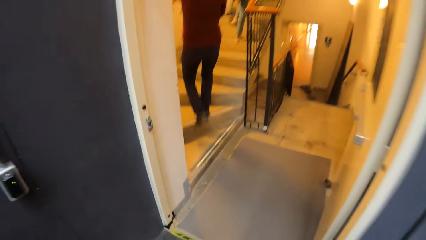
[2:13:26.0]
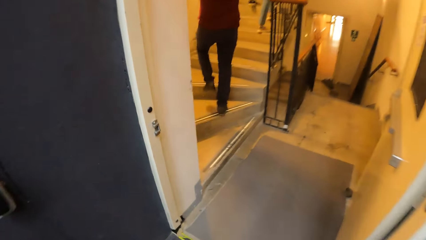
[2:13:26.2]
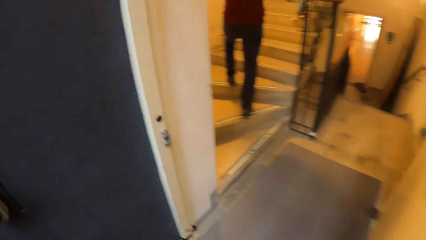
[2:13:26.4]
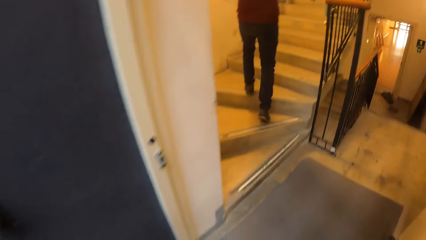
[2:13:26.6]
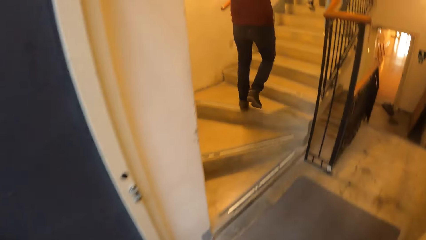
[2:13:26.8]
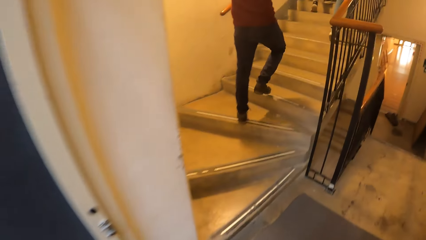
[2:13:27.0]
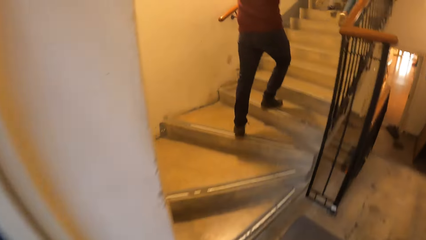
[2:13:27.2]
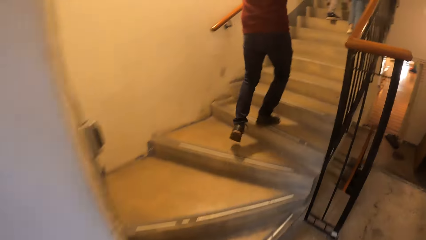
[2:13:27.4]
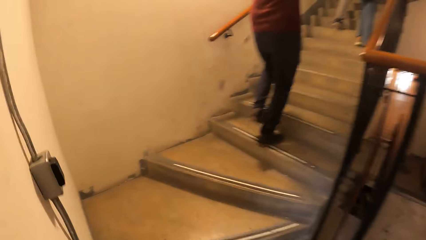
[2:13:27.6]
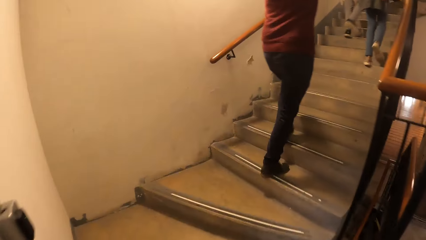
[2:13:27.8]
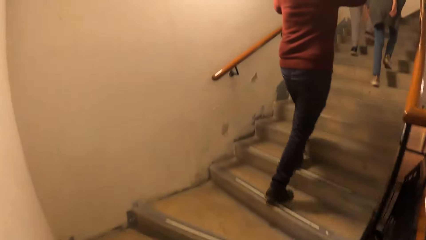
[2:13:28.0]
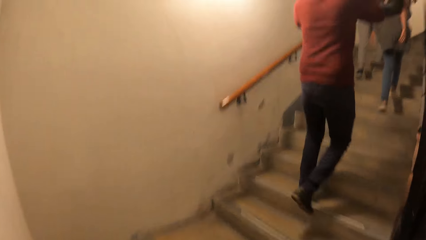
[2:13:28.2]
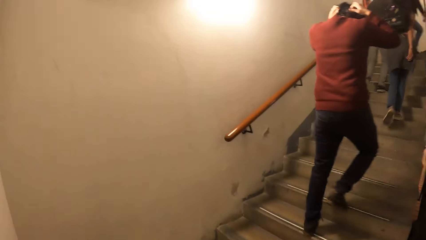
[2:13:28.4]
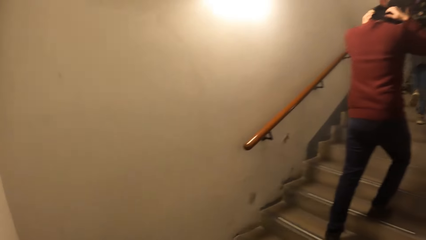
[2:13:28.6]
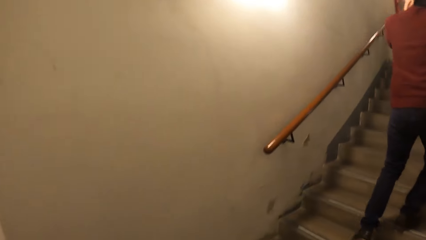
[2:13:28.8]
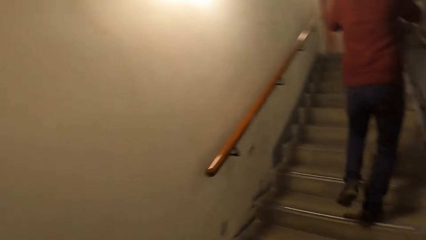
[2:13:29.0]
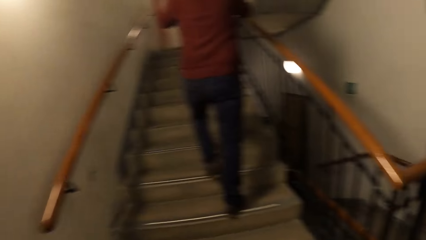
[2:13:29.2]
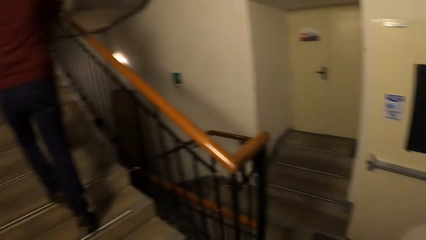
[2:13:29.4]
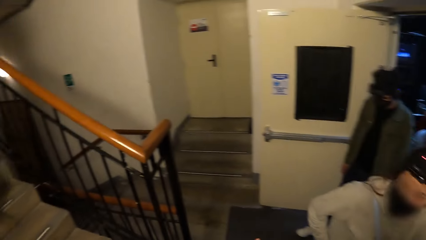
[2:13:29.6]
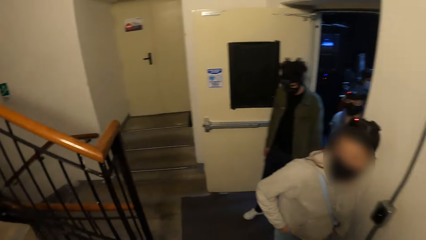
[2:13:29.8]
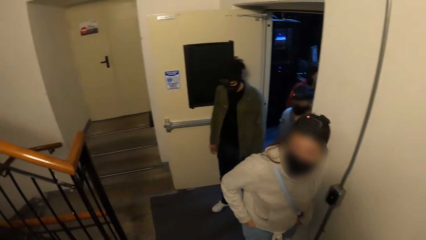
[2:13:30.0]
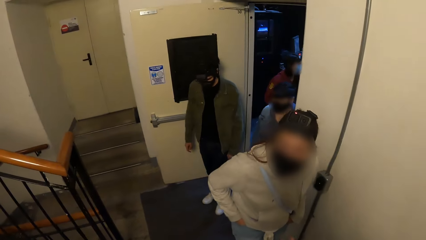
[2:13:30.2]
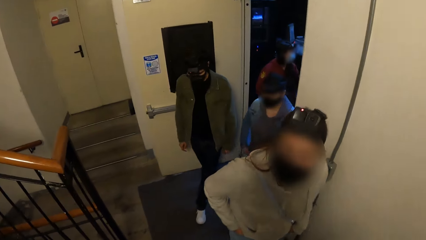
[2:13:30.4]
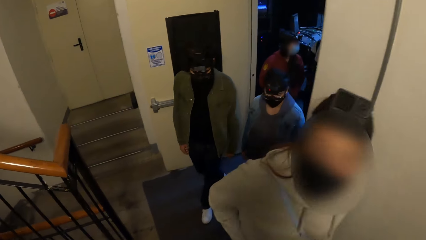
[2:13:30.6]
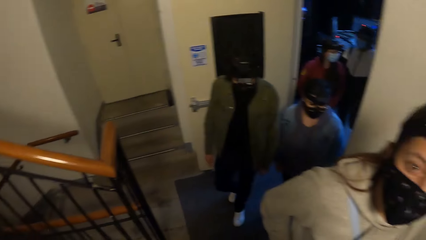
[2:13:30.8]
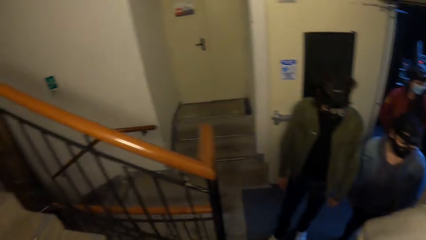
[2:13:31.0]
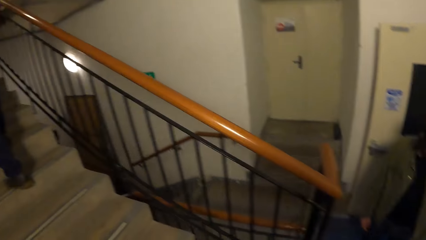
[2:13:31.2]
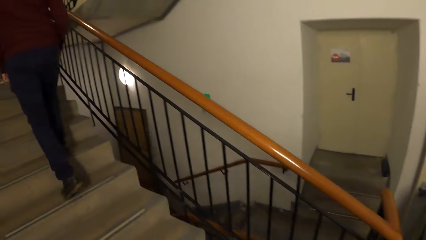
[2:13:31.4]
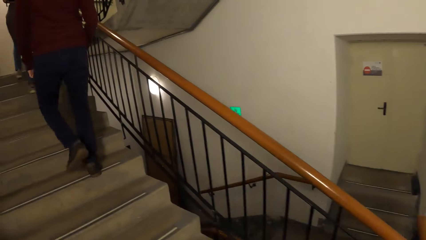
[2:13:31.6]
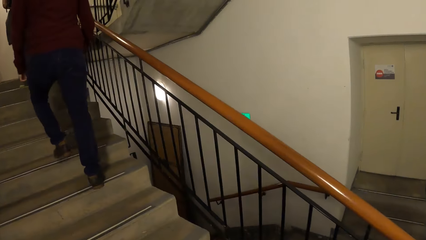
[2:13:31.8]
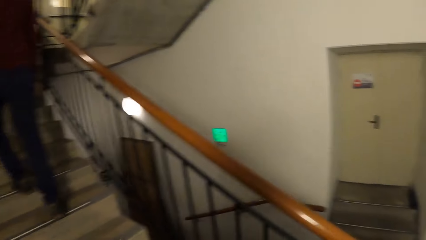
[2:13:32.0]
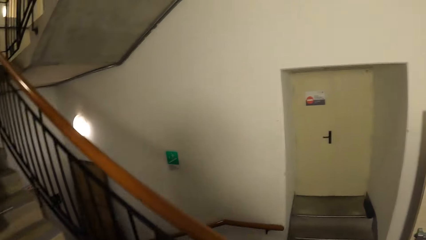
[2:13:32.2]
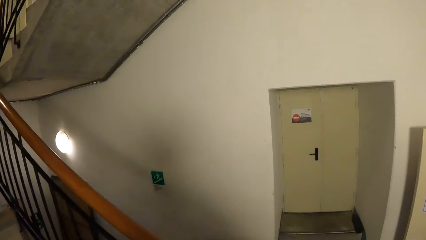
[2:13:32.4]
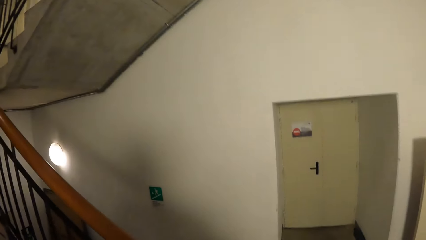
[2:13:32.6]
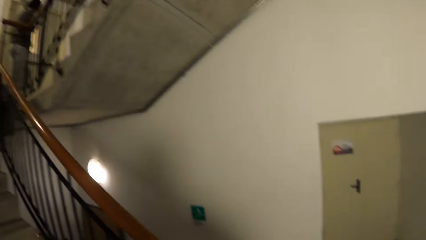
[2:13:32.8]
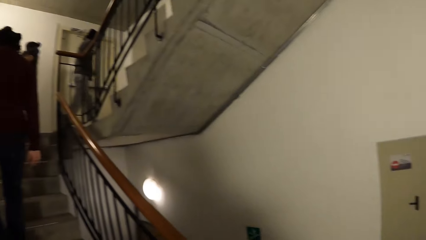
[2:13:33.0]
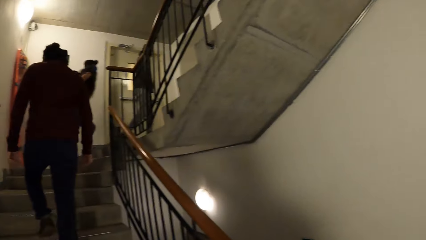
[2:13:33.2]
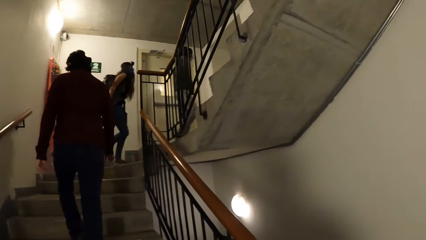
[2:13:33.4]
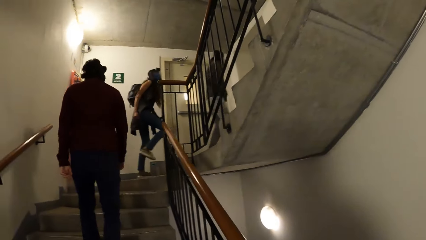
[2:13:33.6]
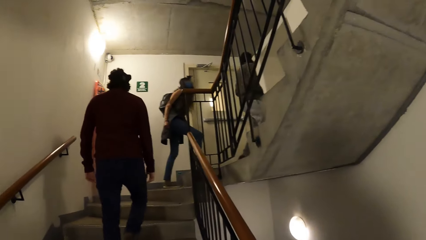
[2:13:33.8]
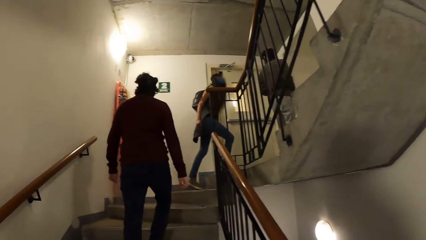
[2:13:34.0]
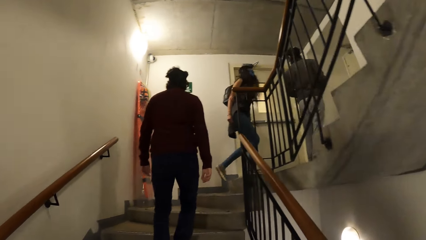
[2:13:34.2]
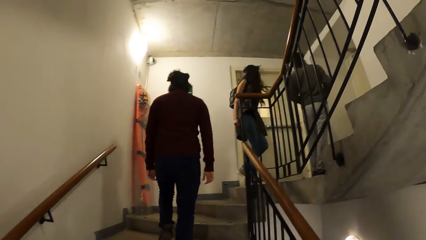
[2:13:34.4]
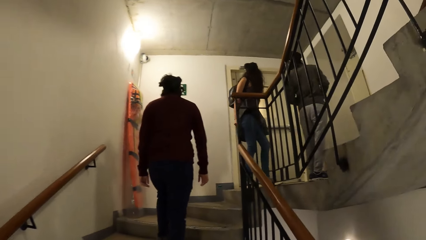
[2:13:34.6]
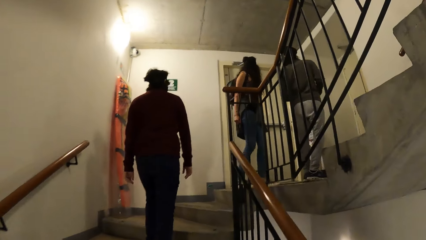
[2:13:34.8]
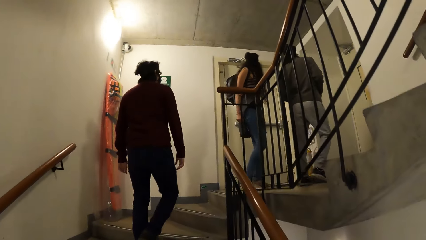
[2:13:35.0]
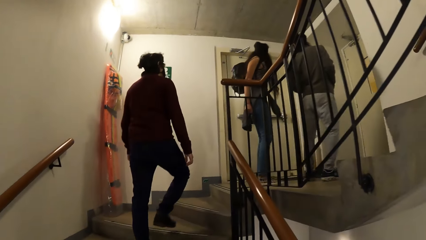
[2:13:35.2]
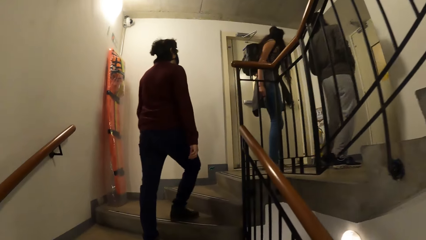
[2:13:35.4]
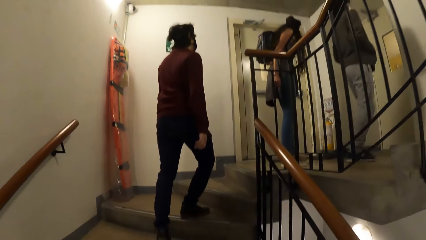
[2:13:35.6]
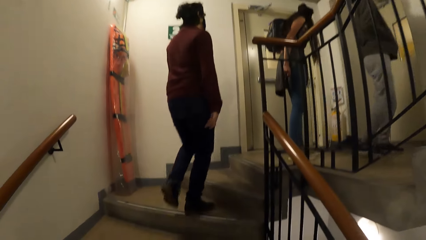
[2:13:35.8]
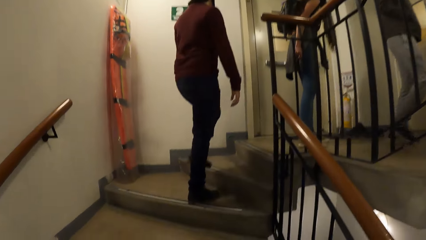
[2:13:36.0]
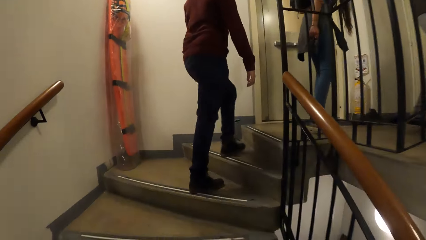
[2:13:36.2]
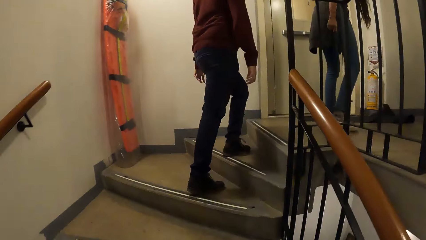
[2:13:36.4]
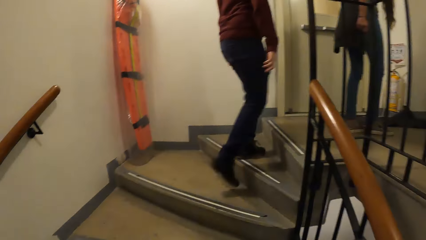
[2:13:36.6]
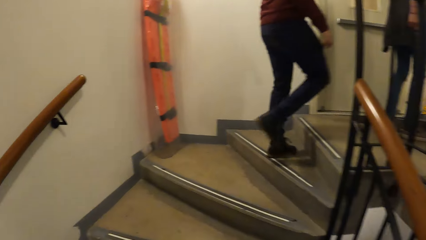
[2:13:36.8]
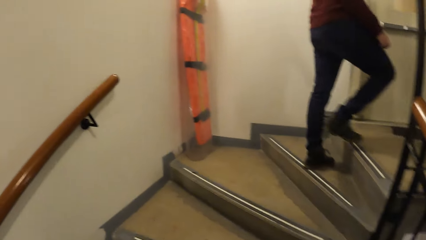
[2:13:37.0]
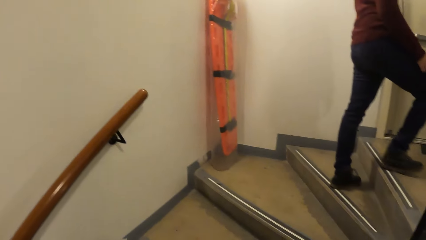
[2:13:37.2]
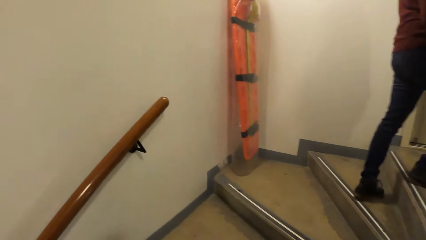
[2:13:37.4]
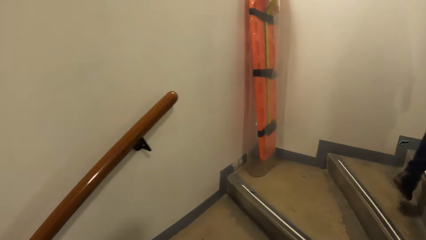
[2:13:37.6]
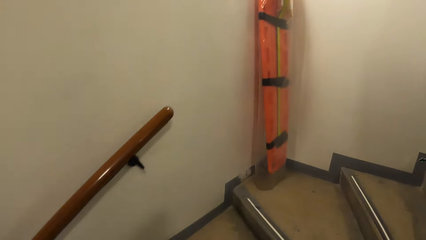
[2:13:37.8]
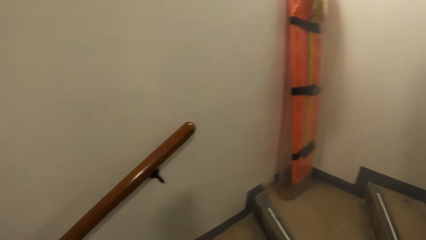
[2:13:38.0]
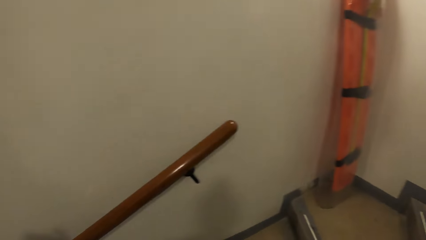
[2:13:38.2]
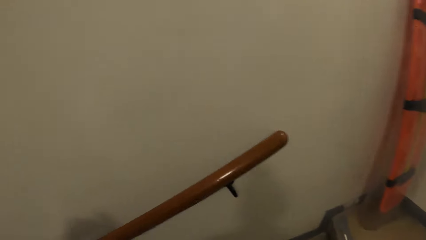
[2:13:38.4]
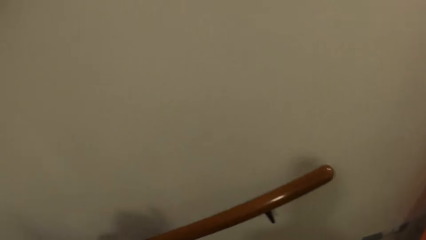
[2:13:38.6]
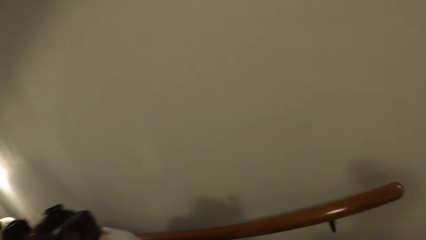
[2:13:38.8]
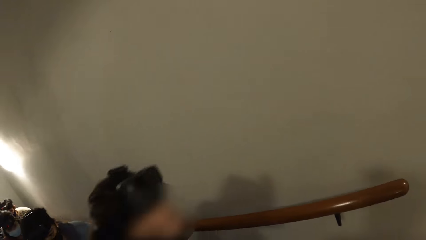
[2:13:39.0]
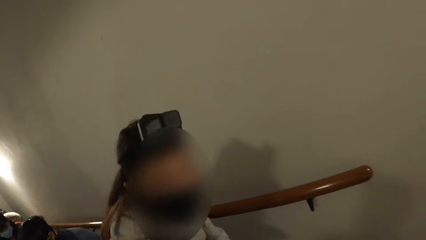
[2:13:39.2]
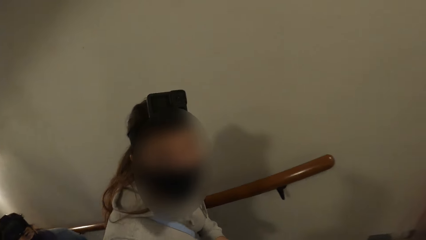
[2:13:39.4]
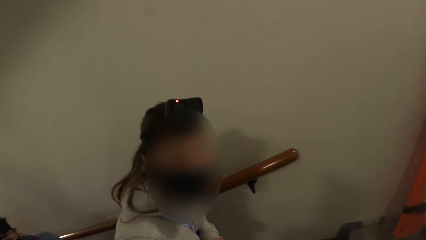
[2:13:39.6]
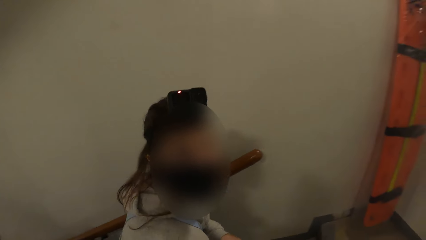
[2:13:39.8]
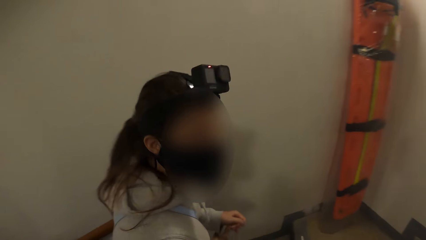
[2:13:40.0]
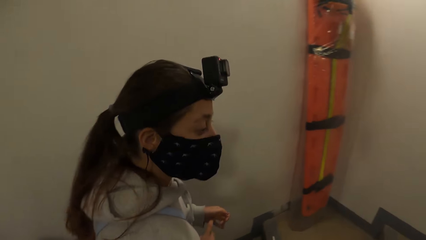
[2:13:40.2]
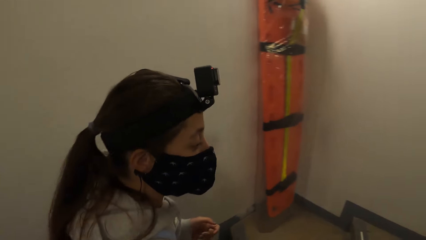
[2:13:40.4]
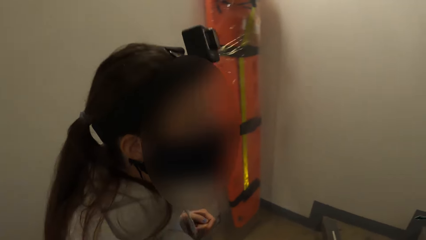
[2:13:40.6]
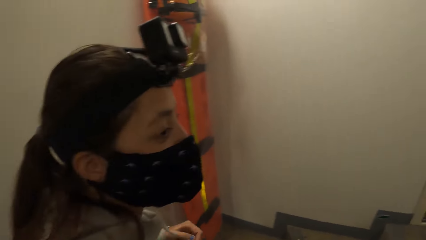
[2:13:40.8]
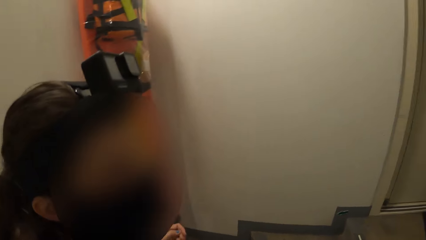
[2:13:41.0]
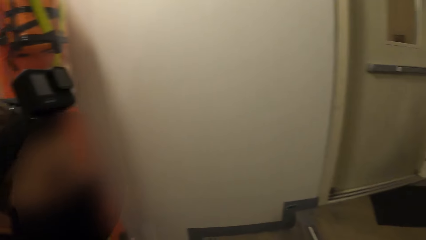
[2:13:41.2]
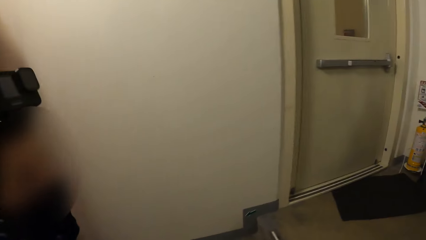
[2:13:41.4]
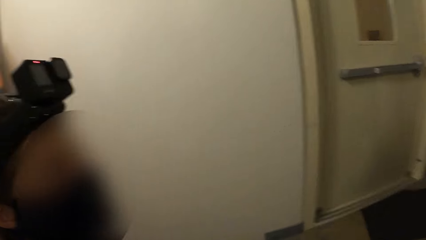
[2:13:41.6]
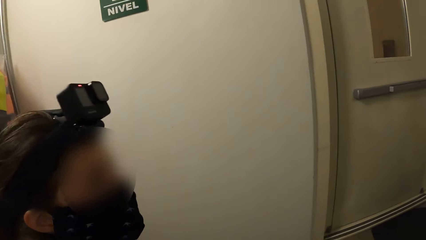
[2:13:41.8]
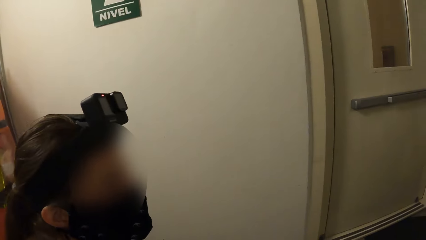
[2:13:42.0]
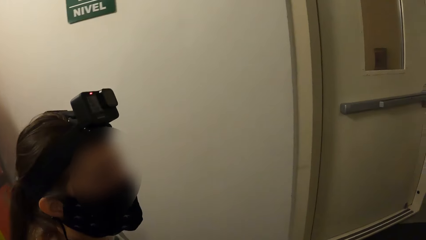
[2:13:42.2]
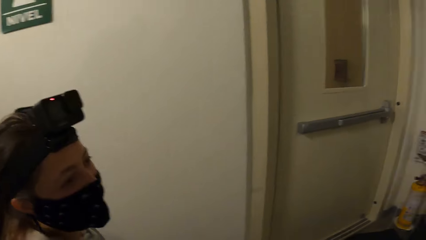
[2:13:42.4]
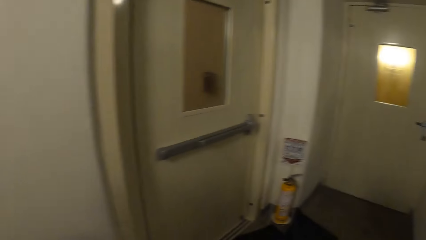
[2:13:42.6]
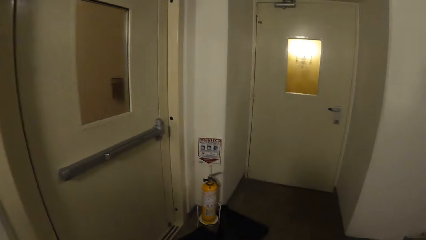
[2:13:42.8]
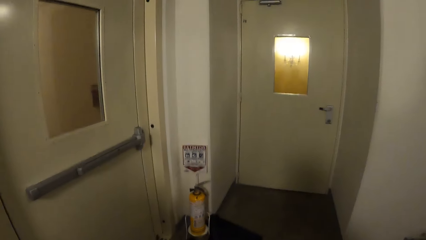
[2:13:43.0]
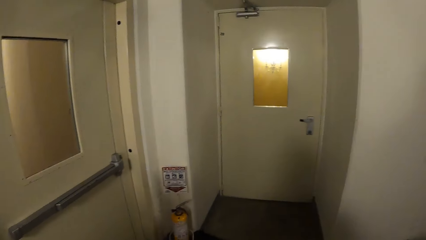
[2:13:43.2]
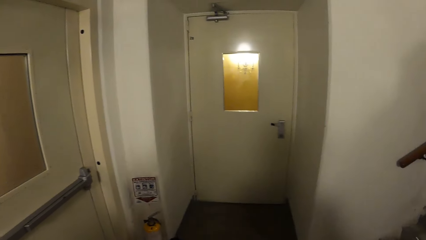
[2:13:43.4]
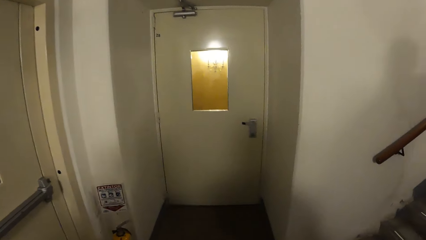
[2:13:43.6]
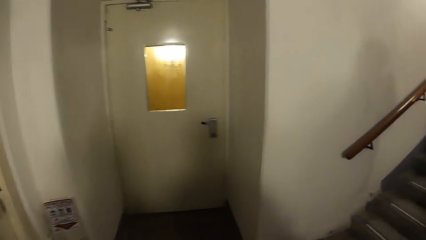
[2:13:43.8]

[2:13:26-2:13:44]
The camera wearer climbs a staircase with the group of people. They converse with a woman.
